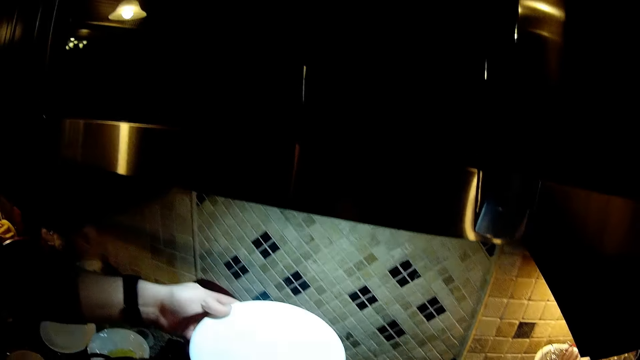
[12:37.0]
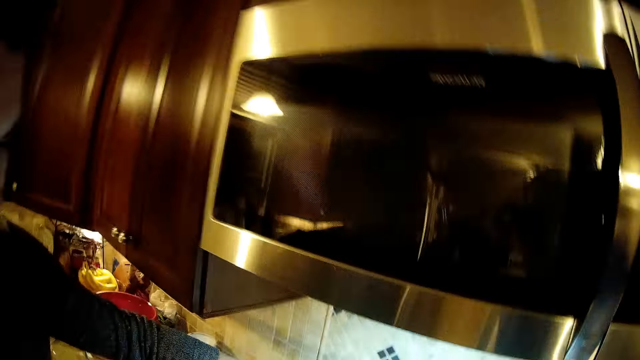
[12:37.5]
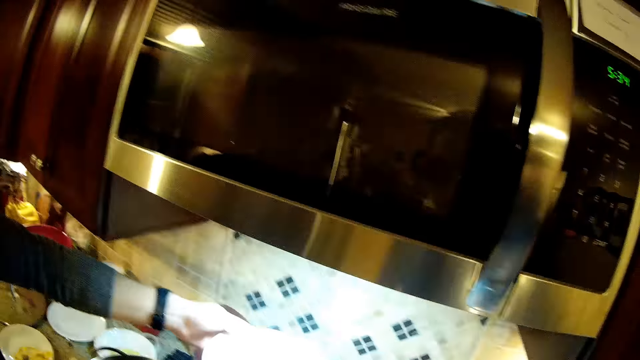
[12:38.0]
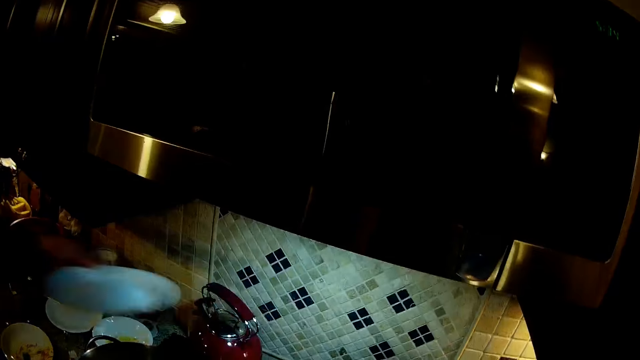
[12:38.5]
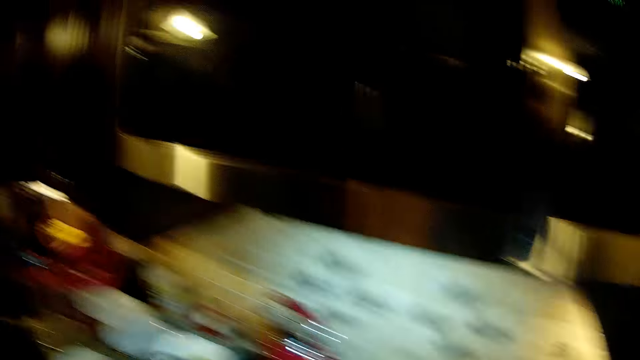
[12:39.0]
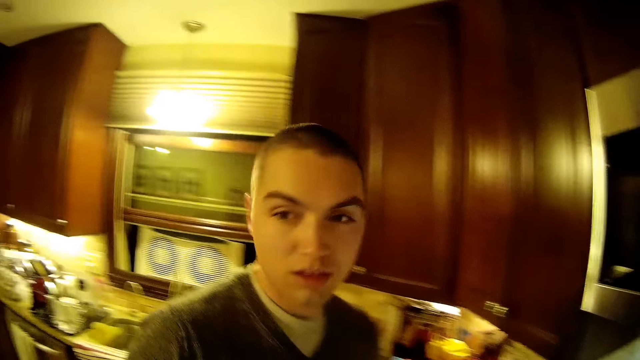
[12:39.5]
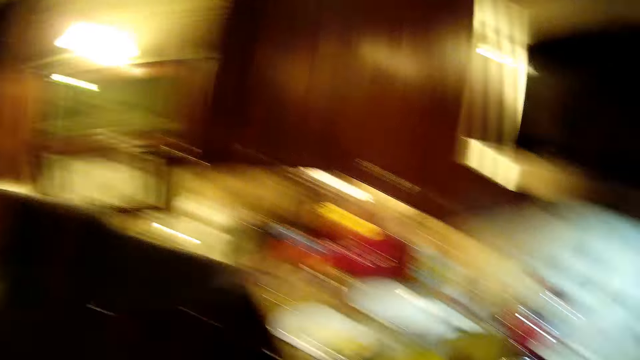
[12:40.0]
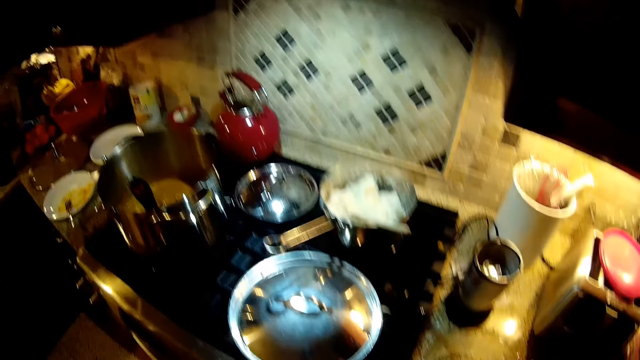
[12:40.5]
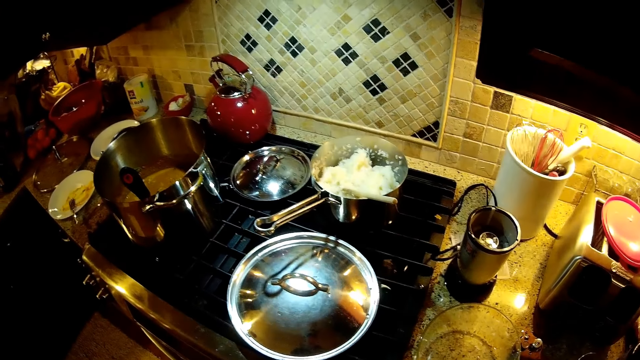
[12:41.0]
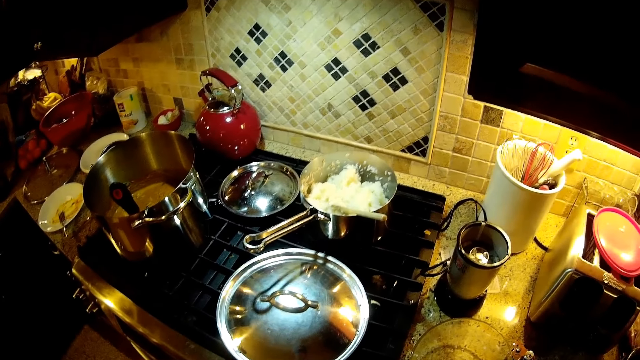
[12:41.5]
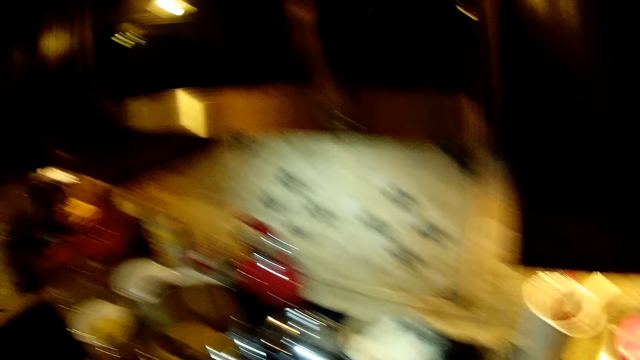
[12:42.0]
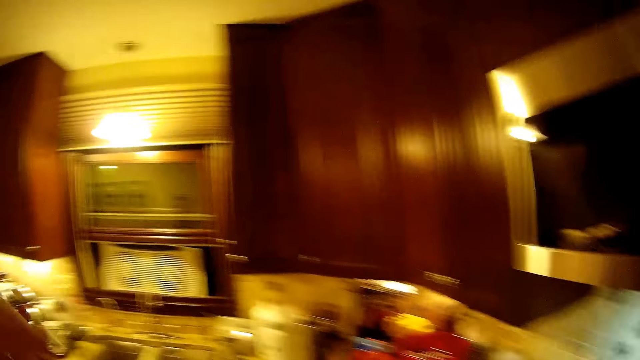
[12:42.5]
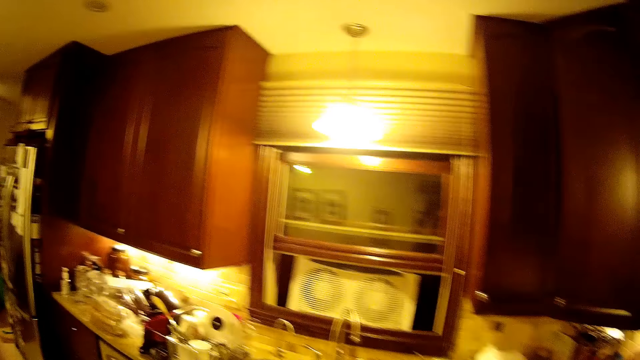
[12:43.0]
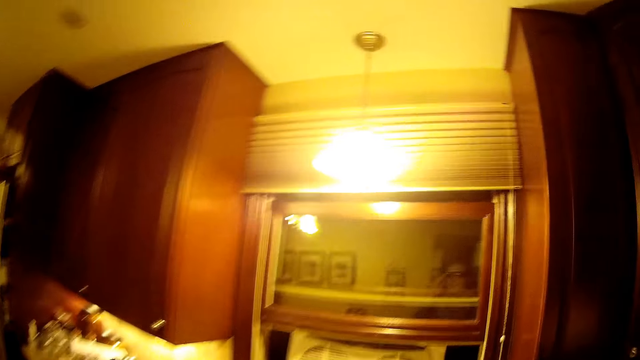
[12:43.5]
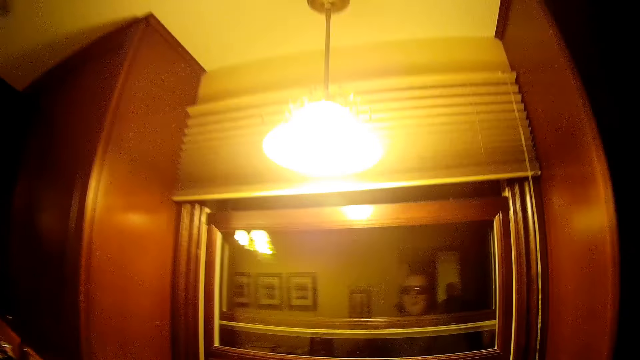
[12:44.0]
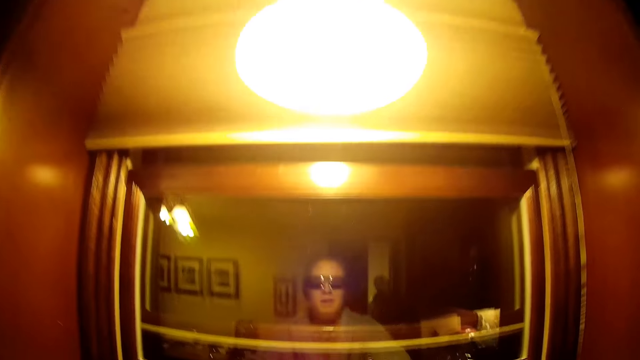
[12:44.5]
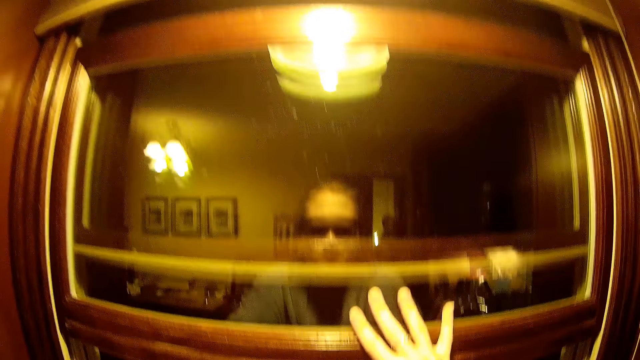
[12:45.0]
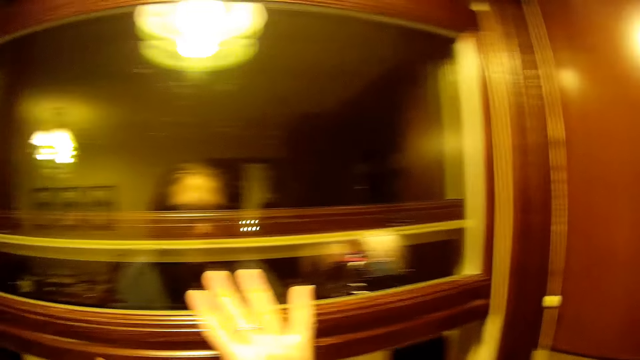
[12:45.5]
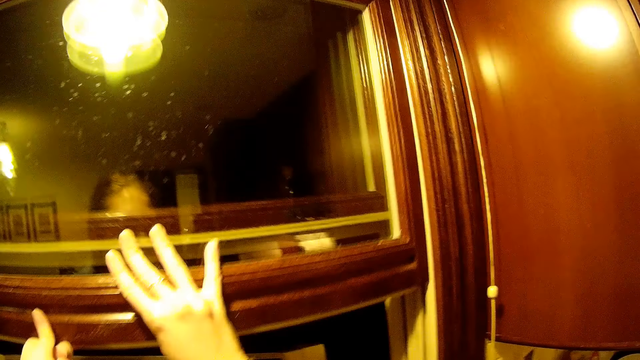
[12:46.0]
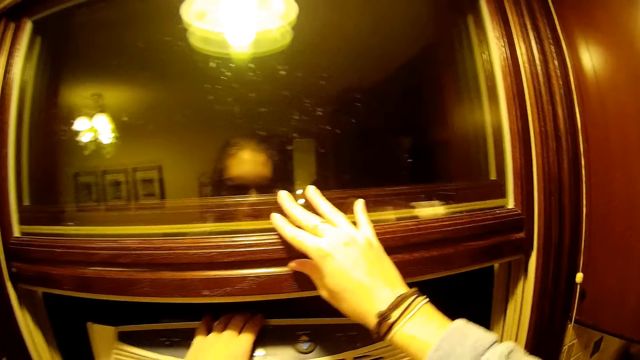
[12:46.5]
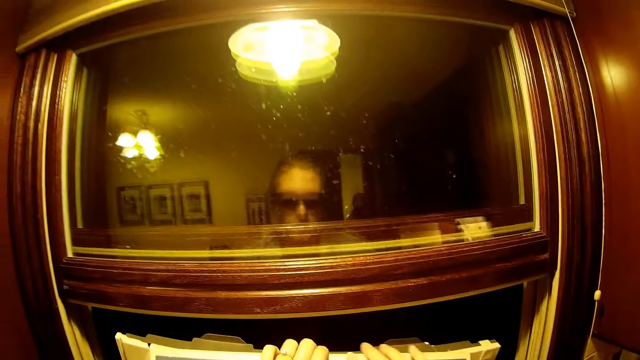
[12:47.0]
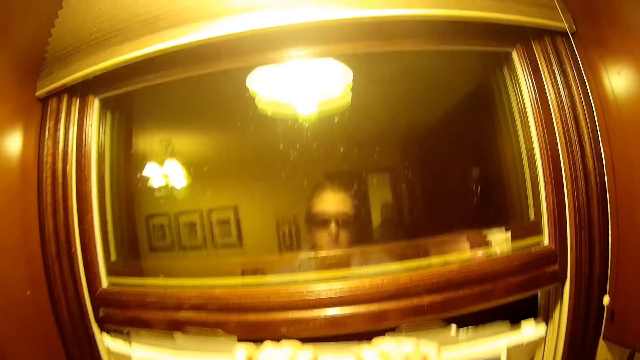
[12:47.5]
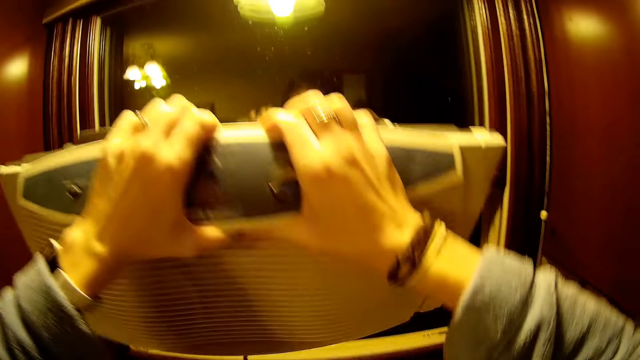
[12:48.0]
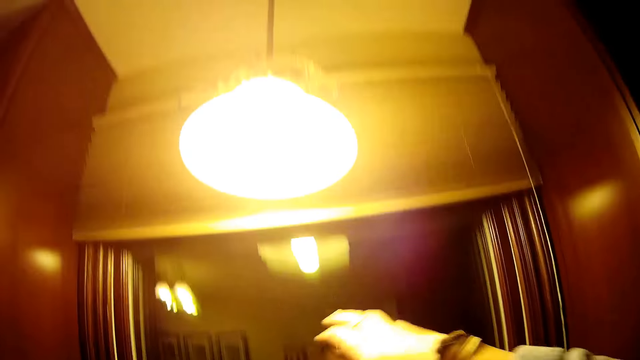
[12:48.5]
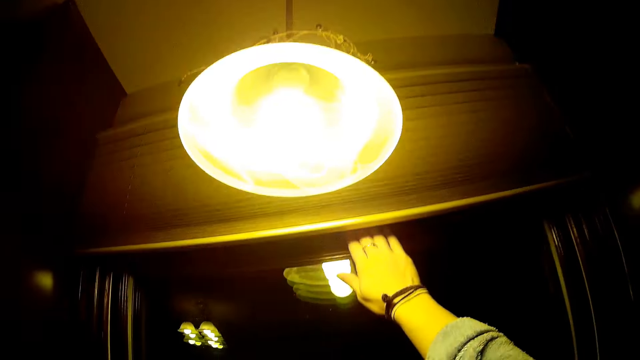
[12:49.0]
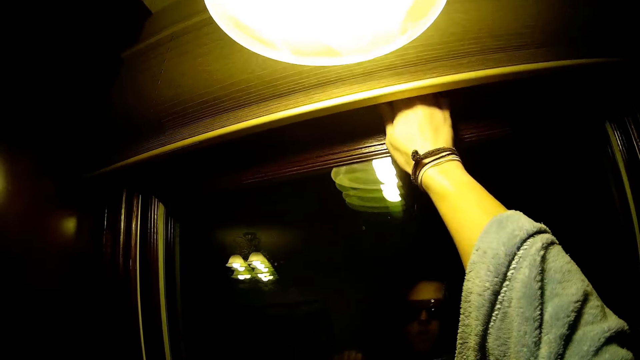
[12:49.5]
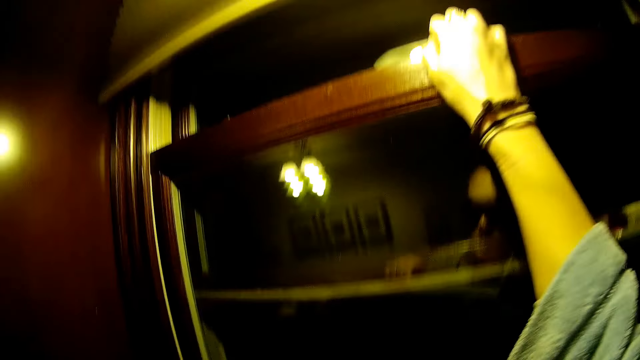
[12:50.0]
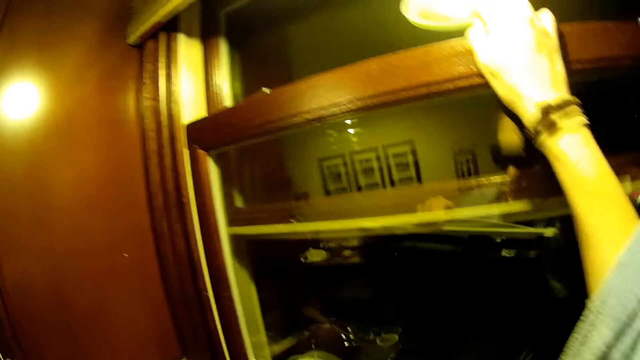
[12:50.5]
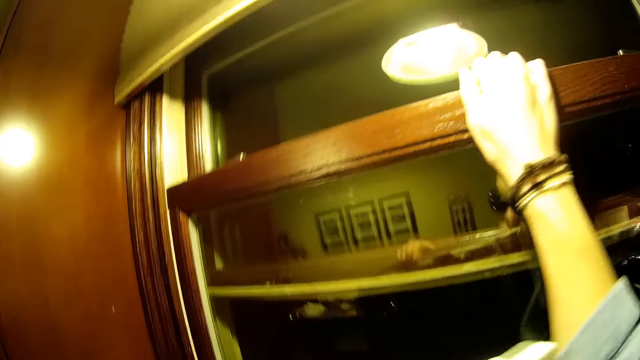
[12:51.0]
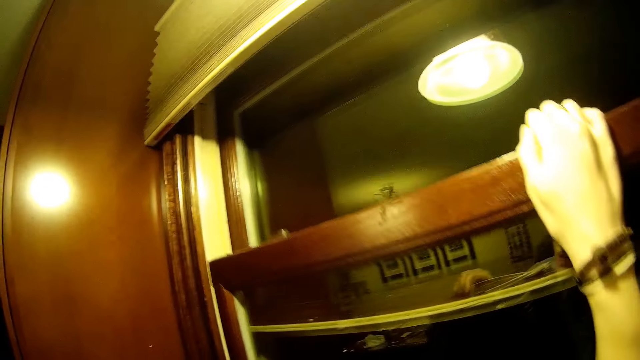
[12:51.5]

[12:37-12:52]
A person puts the plate away. The camera wearer puts a plate on the kitchen cabinet. They walk in the room and stand beside the sink. The person opens a cupboard. The camera wearer pulls the window, picks up a fan from the window, and closes the window.

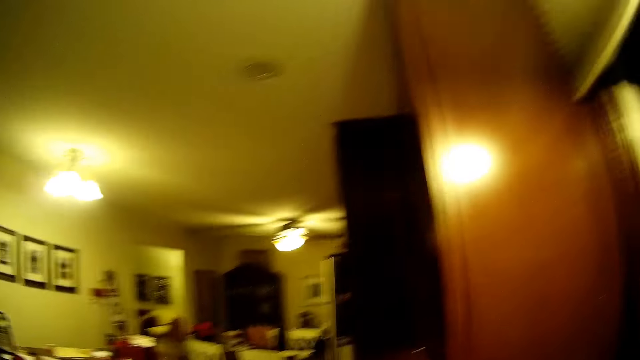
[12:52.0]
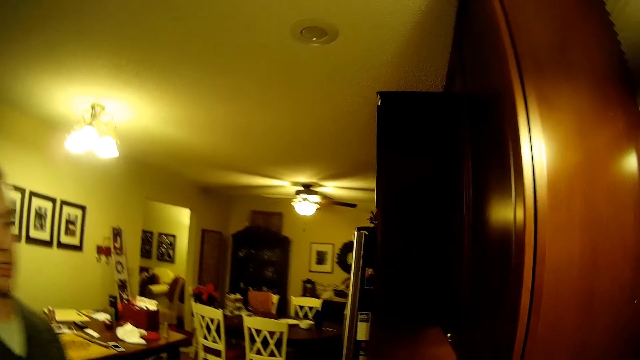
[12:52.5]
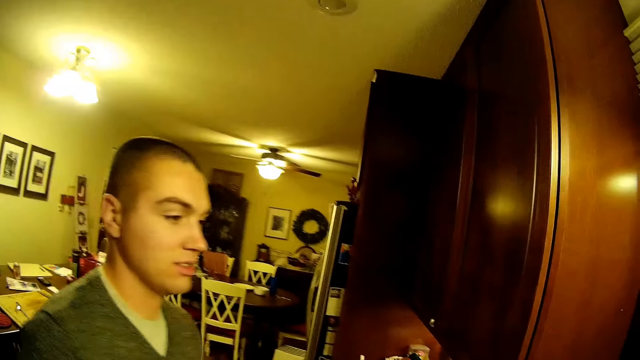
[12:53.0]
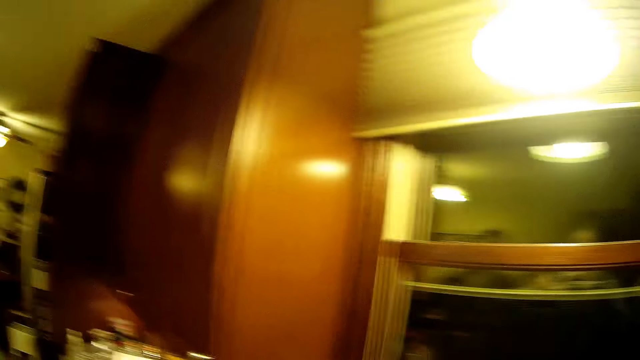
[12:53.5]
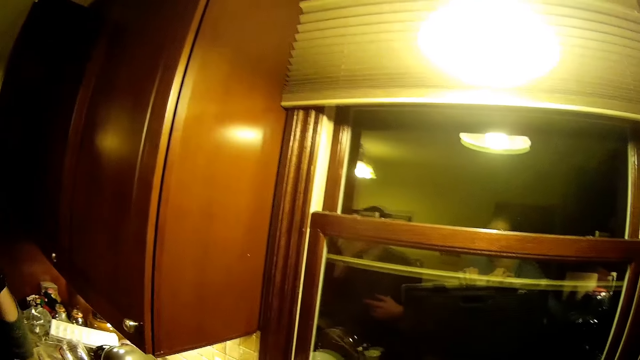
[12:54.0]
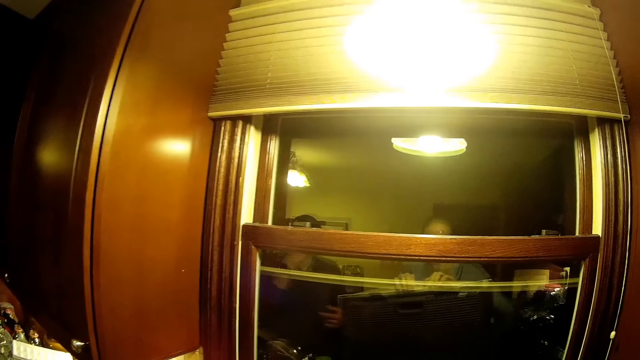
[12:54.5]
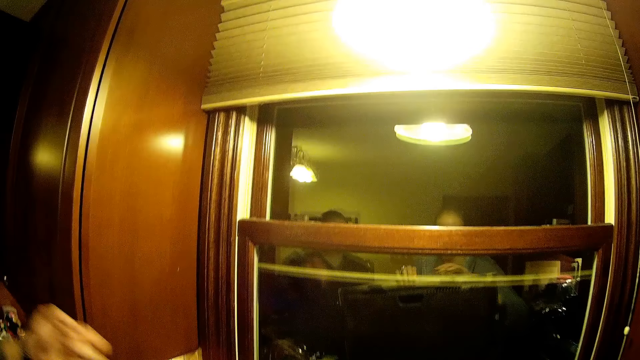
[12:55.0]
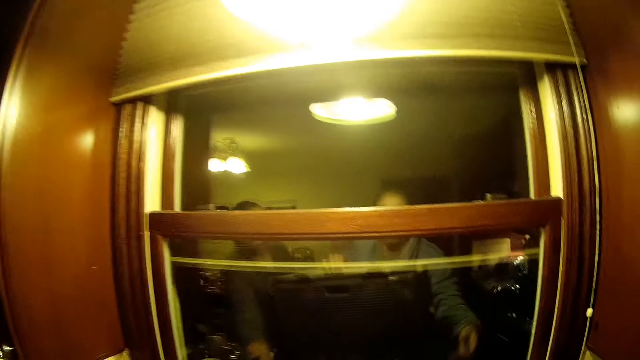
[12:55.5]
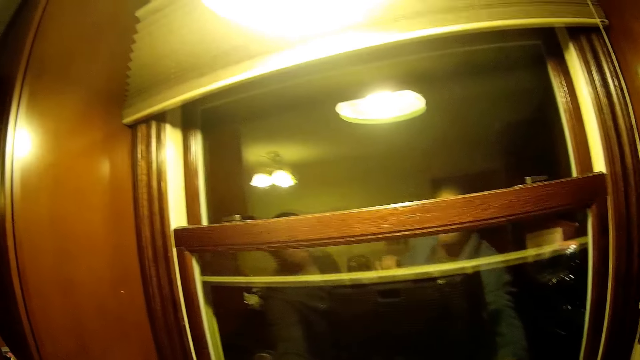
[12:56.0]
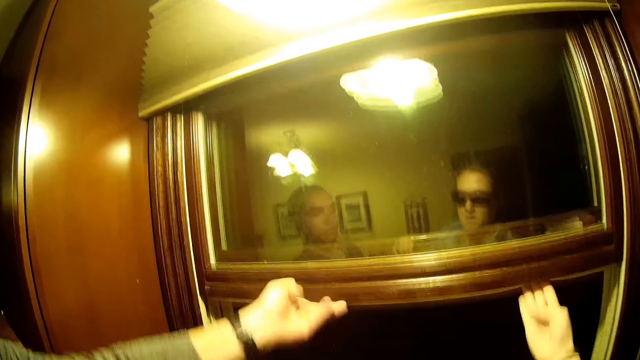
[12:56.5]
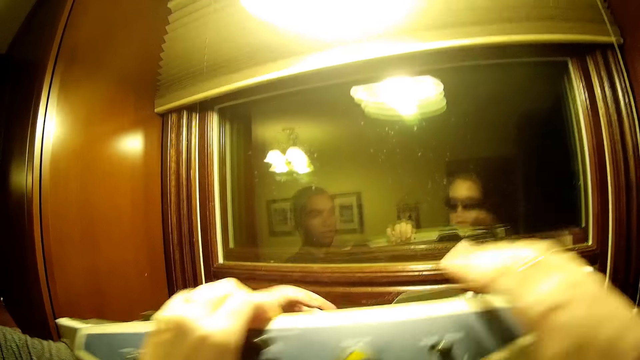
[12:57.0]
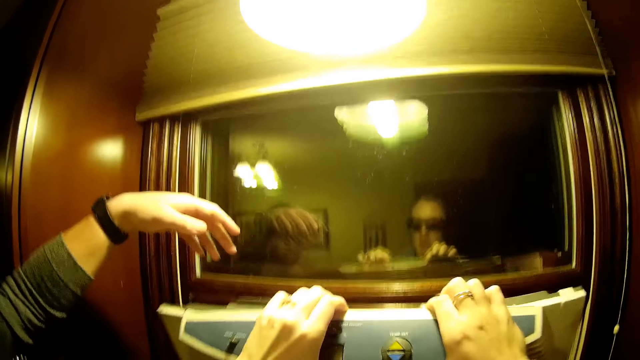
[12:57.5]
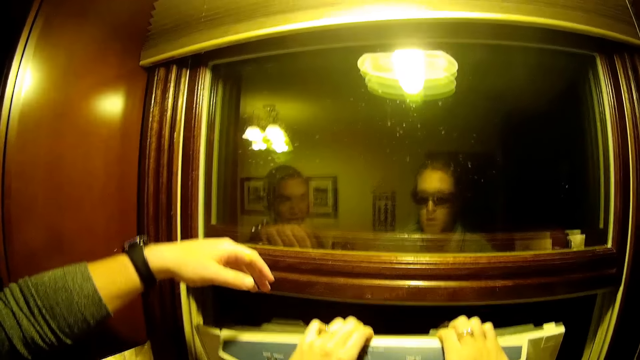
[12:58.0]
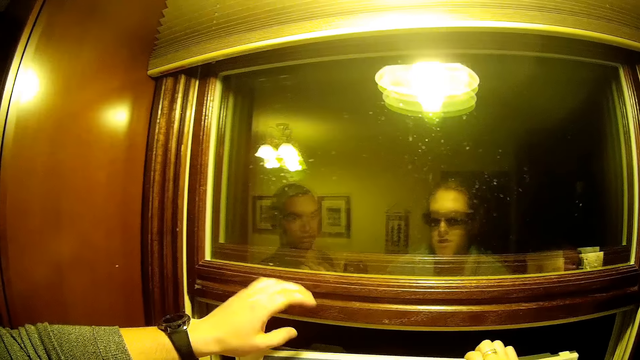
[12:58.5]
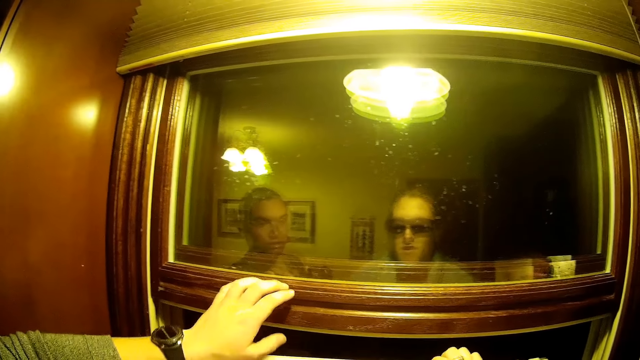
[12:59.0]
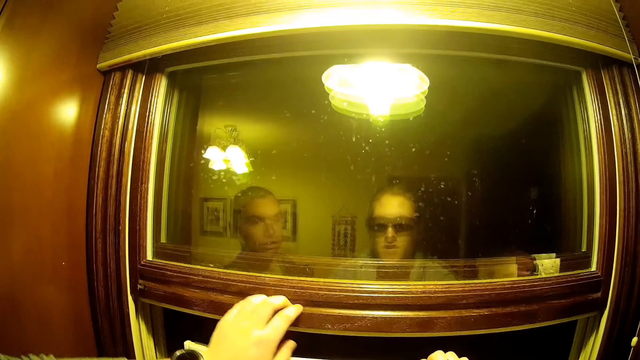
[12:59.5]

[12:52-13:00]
A person stands beside the camera wearer. The camera wearer walks in the room. They move the cupboard door and put the fan in the window.
